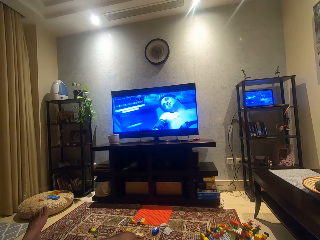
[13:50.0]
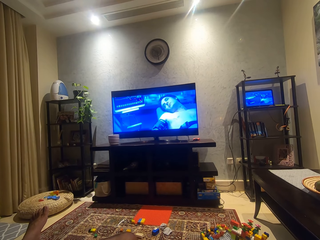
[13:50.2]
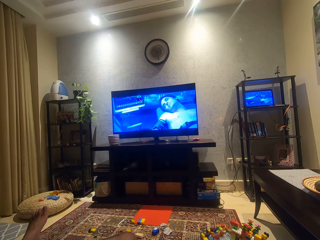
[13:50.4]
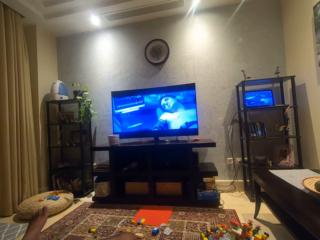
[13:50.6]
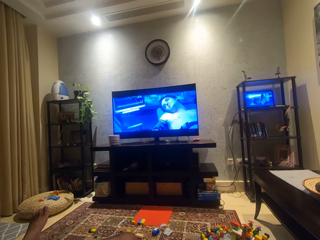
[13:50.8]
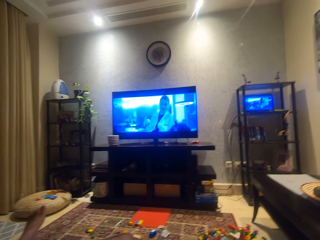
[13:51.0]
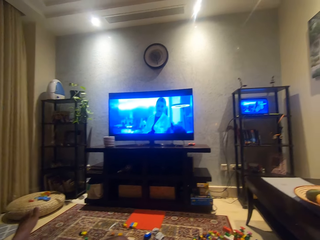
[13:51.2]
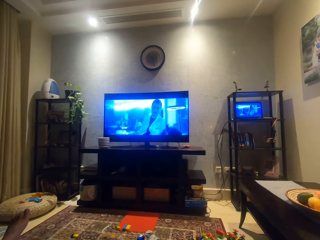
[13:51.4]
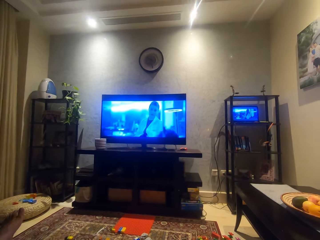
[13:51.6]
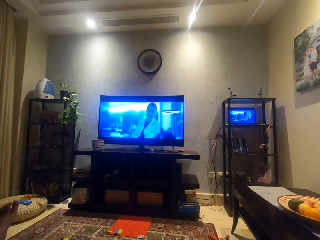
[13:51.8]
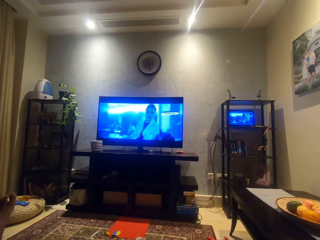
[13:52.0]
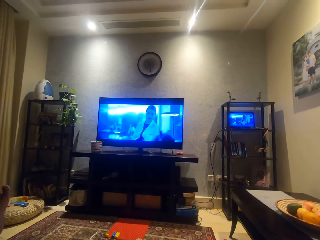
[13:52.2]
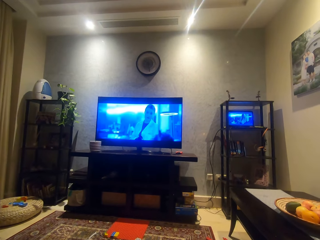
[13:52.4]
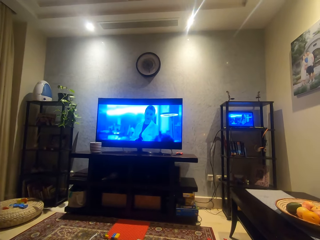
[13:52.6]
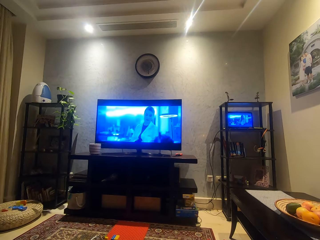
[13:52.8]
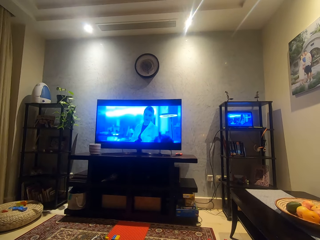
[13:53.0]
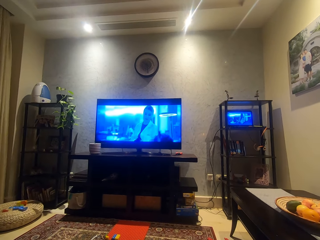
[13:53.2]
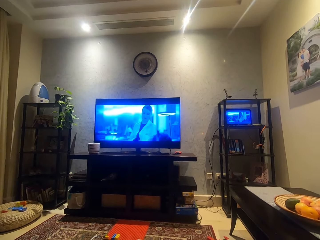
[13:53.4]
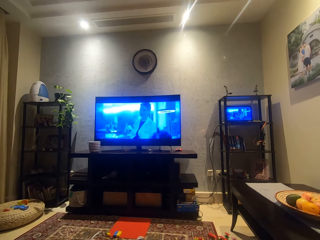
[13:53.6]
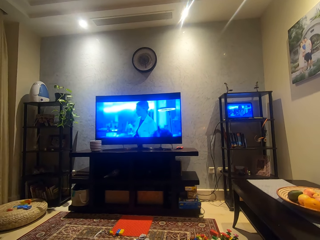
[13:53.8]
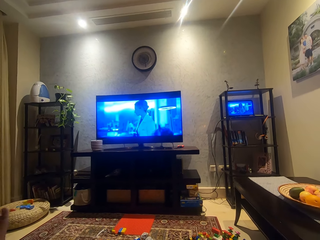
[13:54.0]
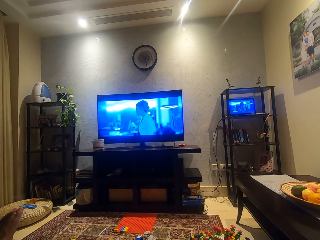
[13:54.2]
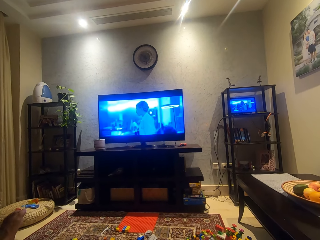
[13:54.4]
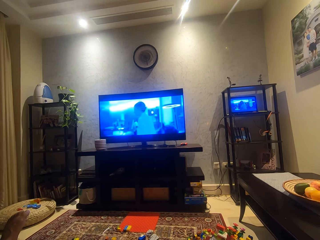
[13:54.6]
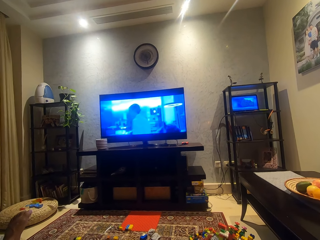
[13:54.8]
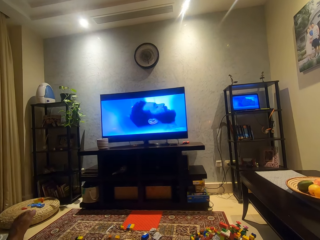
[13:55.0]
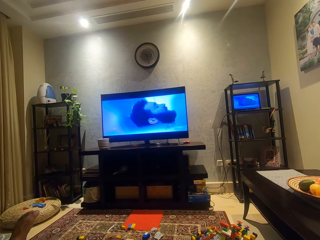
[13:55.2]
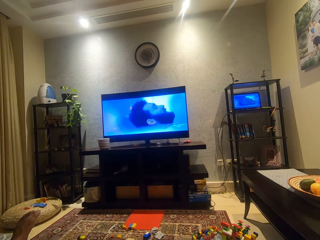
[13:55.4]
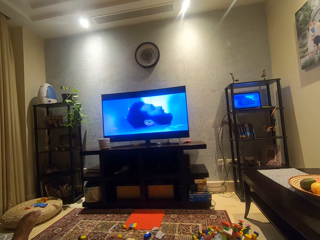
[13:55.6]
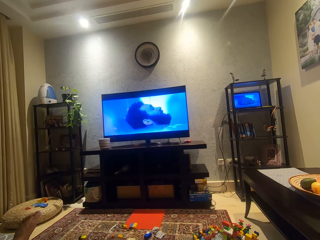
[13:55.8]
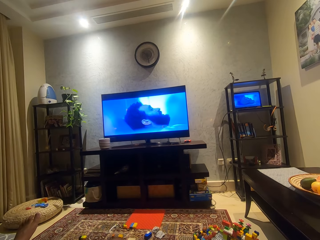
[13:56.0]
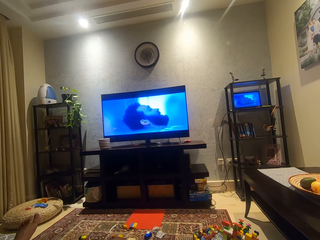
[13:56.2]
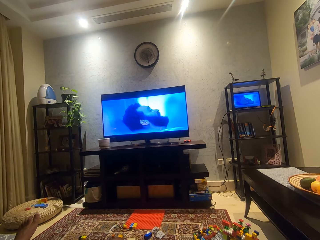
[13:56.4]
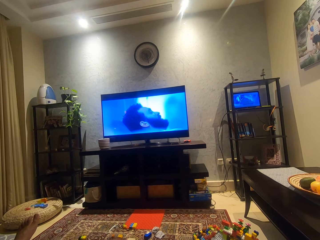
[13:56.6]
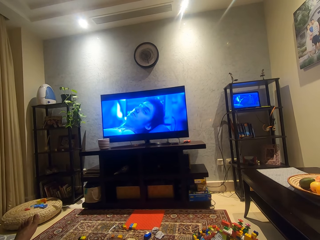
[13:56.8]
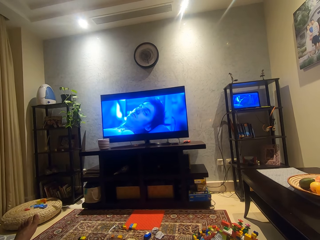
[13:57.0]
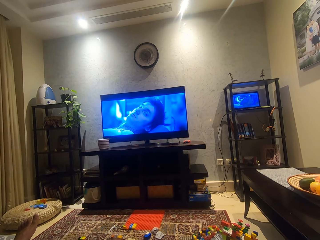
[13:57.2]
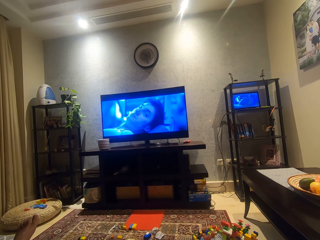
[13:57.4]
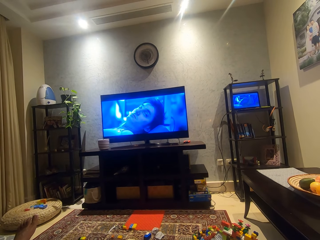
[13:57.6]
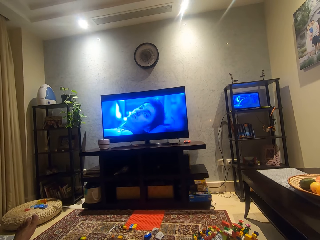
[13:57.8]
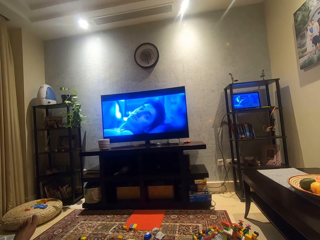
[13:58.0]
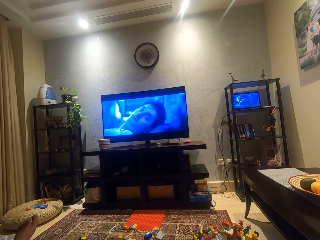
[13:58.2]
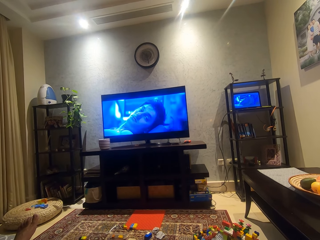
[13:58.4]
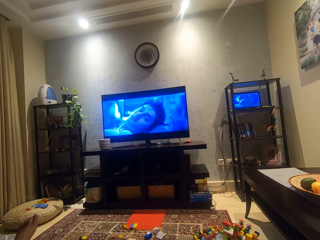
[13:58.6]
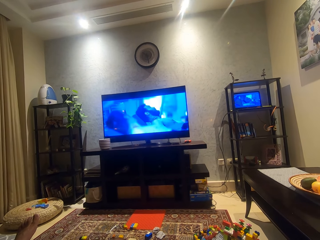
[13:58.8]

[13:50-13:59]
The camera wearer moves a bit. They move the leg.

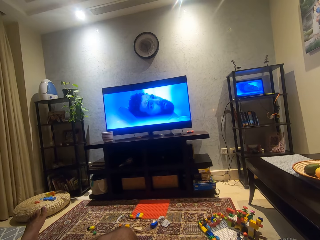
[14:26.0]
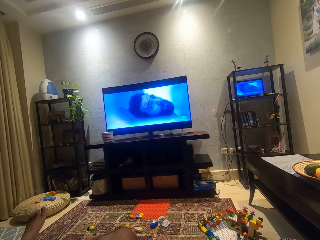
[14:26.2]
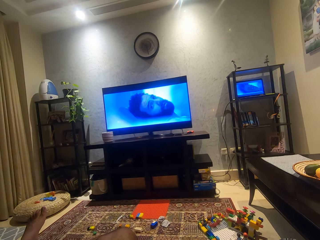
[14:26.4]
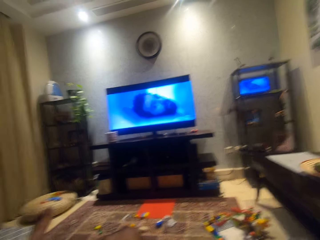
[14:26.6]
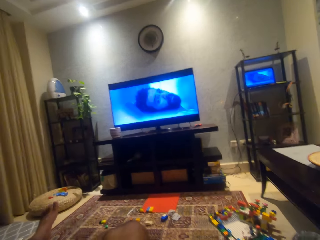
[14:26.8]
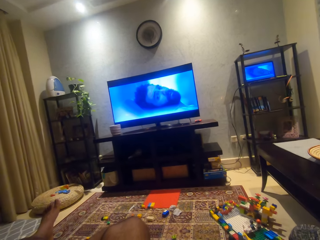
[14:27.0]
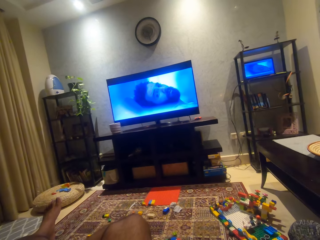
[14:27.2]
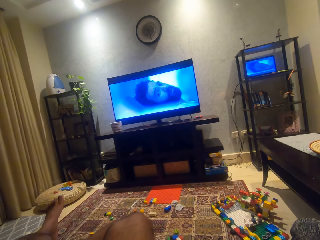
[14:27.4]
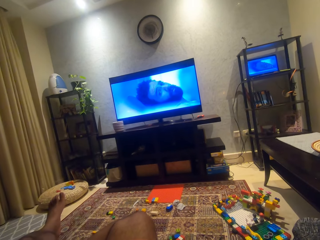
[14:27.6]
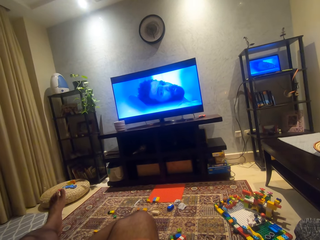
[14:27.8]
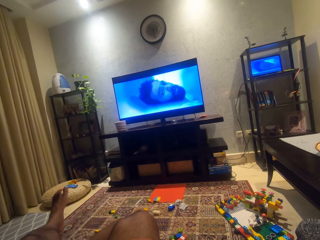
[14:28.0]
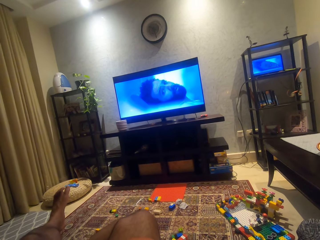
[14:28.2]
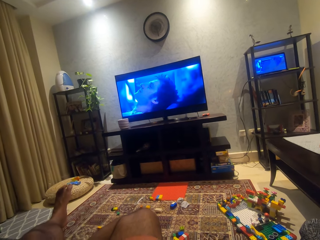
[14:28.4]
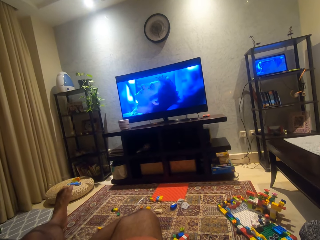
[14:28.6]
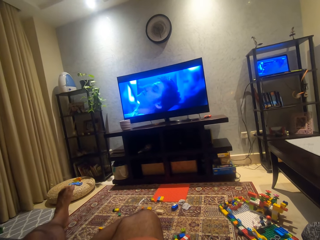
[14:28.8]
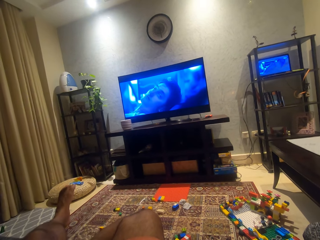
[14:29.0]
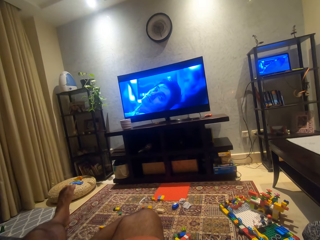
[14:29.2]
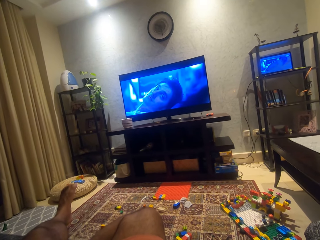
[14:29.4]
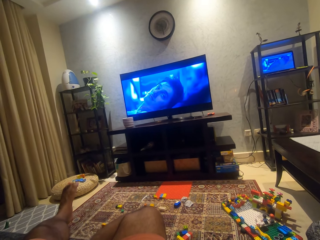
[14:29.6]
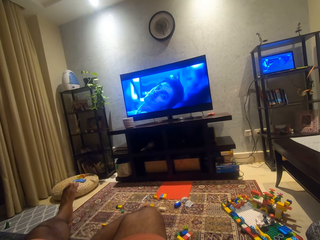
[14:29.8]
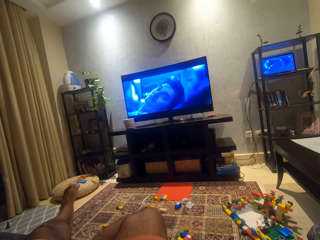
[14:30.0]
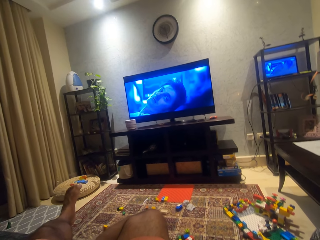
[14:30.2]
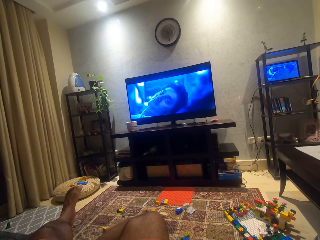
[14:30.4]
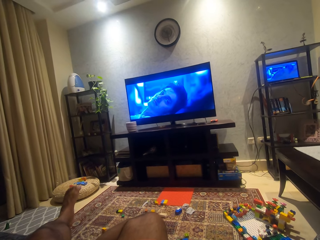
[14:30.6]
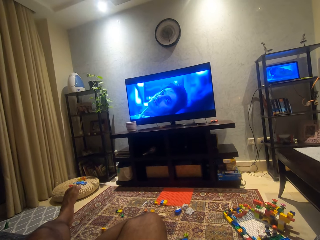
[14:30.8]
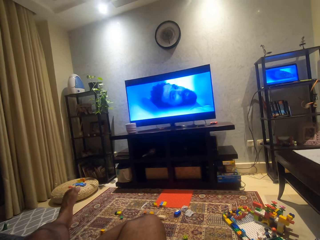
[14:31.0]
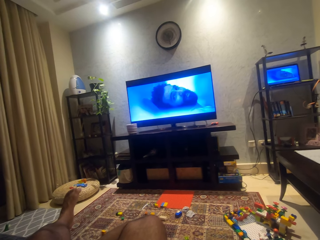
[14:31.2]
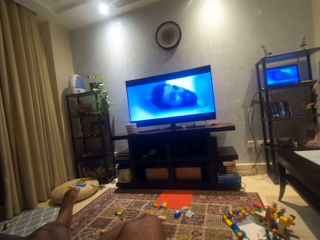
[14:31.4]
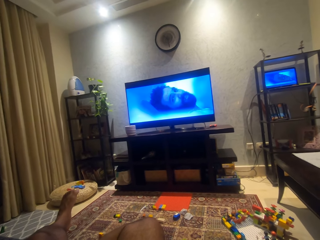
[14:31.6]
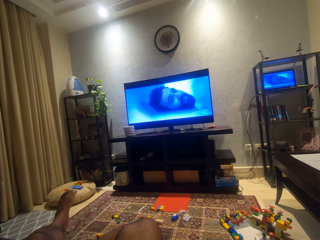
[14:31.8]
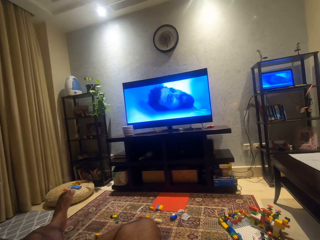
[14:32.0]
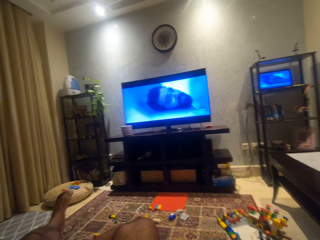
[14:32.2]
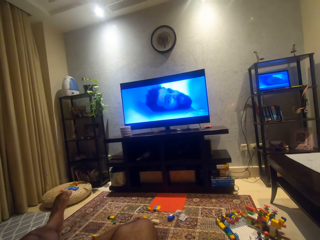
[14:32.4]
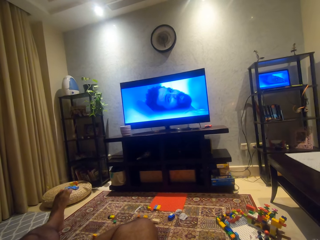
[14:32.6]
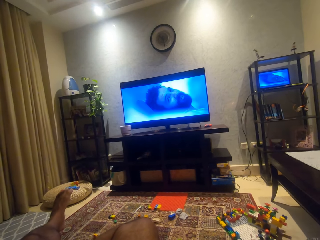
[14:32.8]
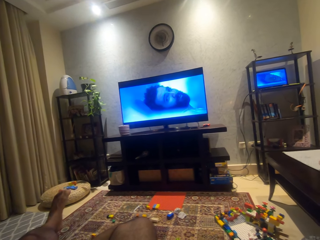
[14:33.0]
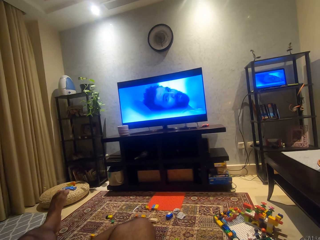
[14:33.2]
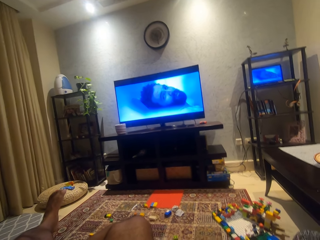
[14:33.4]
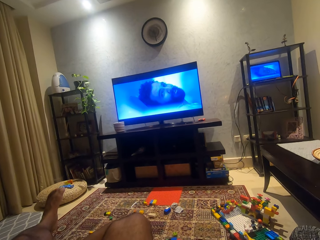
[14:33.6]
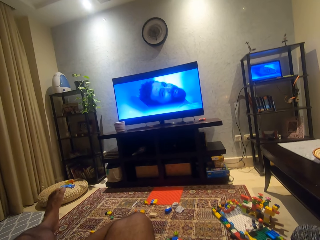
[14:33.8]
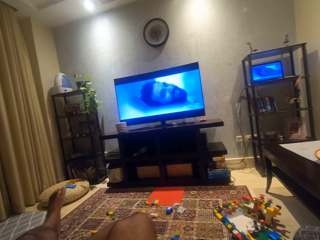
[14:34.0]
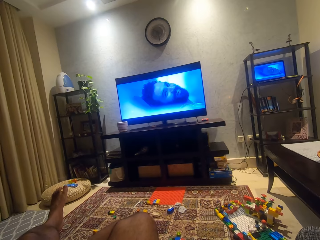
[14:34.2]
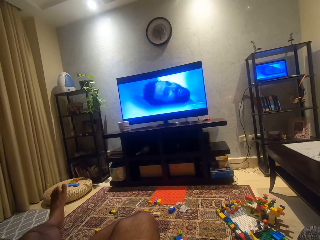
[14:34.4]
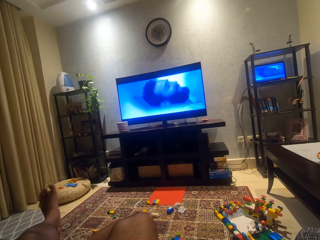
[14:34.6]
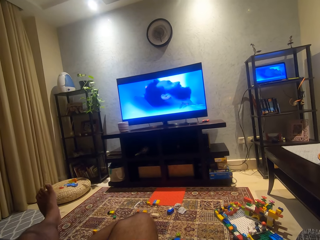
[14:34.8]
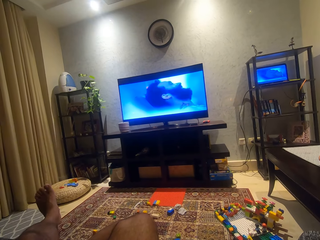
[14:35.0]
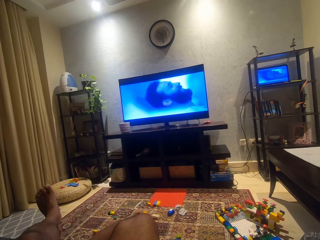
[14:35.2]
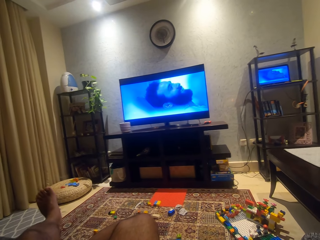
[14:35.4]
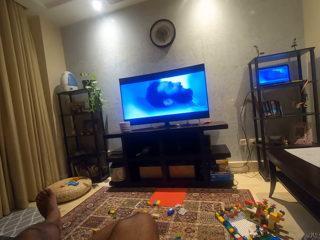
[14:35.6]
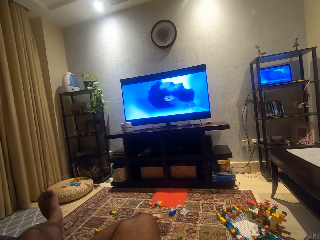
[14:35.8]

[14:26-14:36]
The camera wearer looks around. They shake the leg.

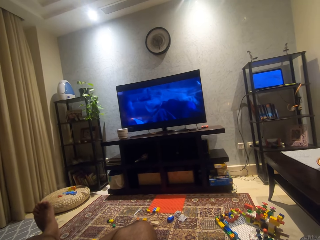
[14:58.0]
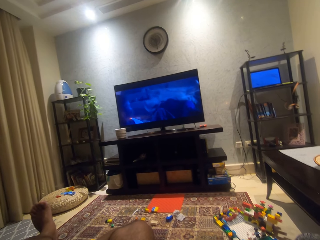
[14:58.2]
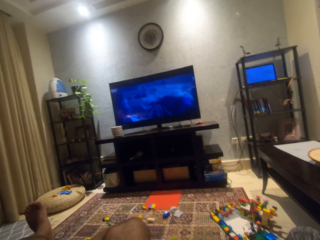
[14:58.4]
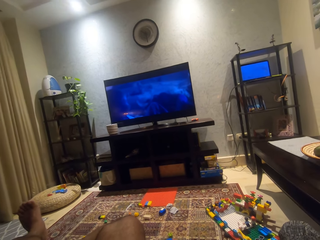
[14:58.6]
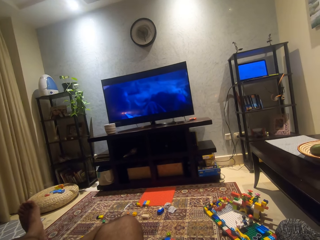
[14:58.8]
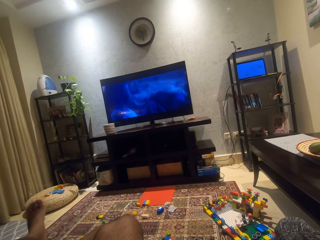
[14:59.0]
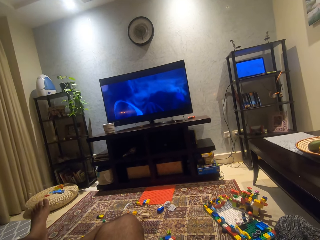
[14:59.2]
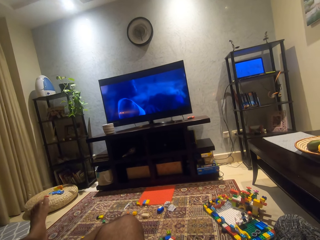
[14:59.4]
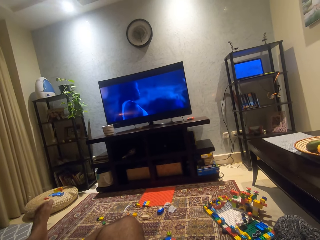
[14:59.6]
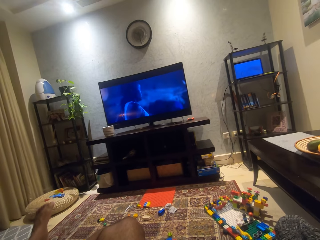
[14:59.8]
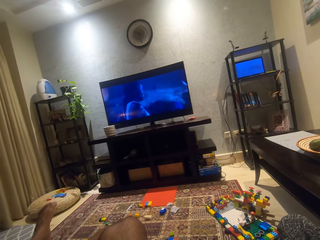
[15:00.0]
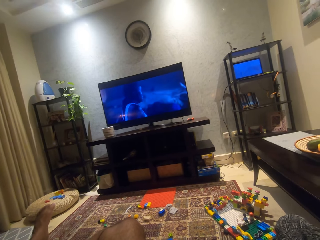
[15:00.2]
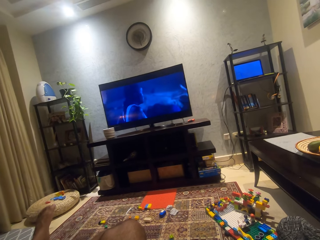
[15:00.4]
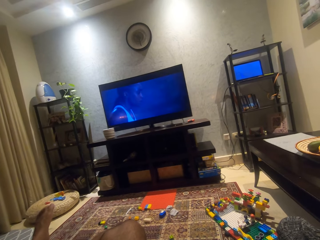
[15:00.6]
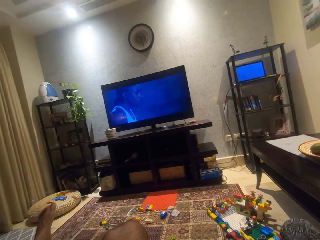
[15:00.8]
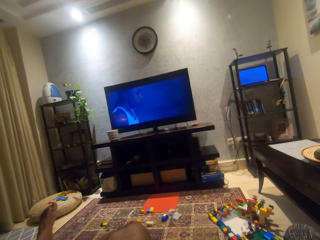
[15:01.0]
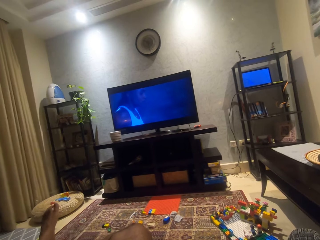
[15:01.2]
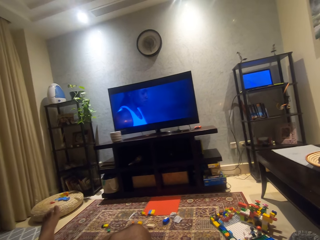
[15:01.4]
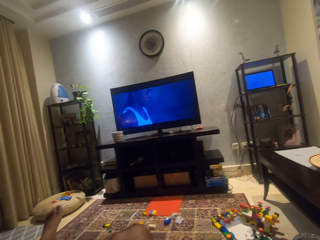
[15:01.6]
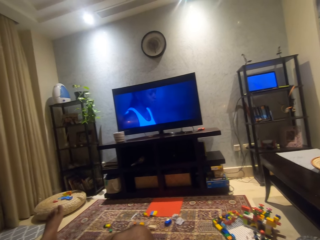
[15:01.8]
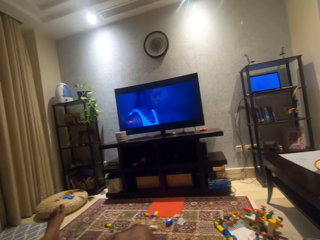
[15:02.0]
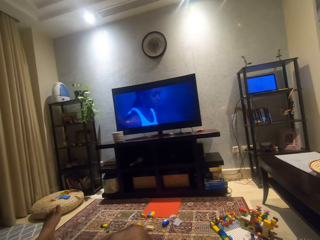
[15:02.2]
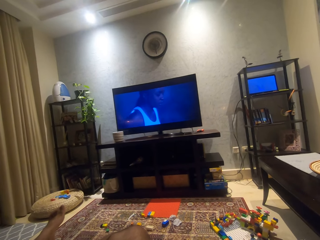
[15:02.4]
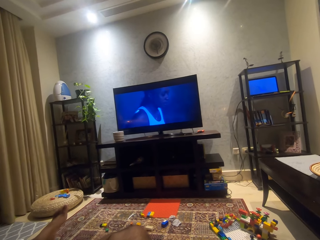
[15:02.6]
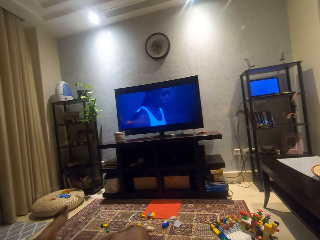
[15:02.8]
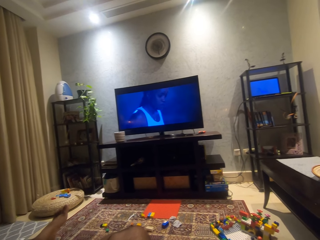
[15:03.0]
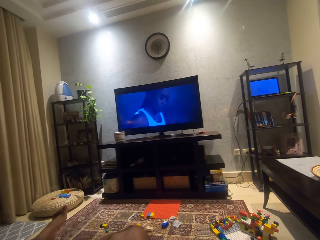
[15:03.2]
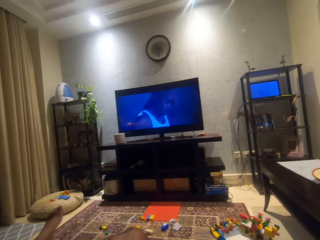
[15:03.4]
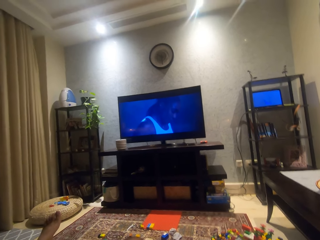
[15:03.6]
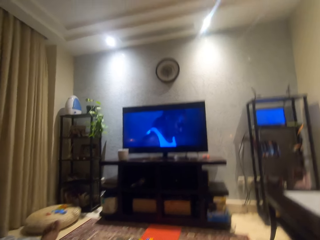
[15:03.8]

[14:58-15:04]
The camera wearer stretches his leg.
